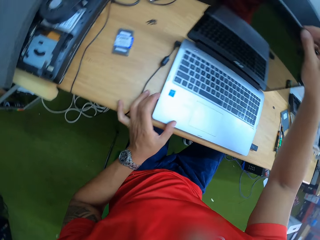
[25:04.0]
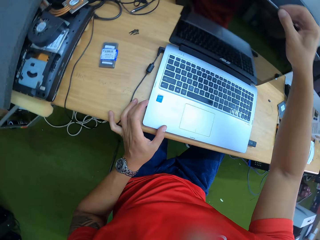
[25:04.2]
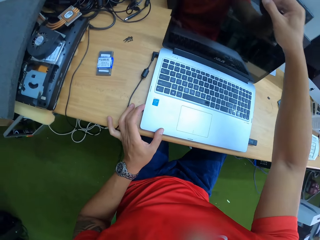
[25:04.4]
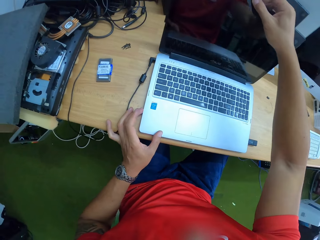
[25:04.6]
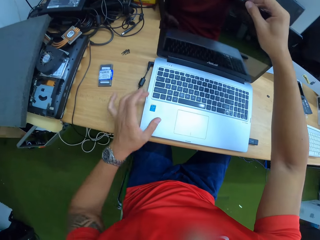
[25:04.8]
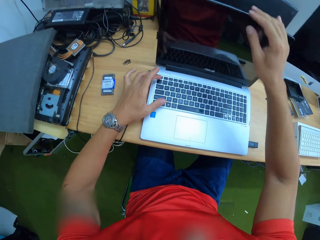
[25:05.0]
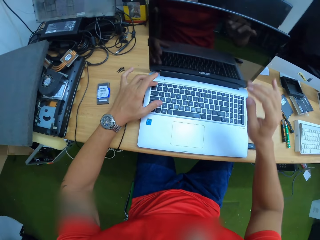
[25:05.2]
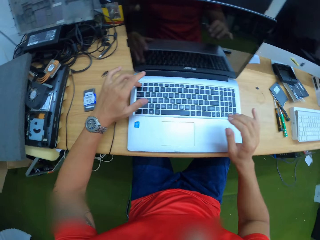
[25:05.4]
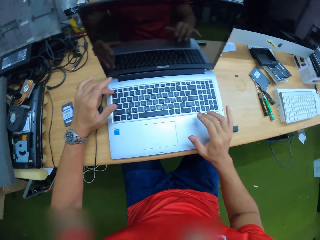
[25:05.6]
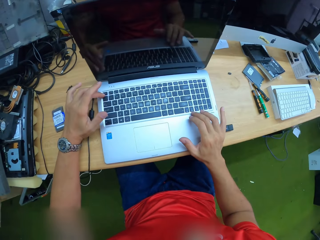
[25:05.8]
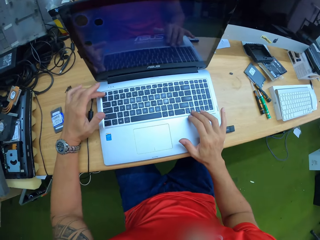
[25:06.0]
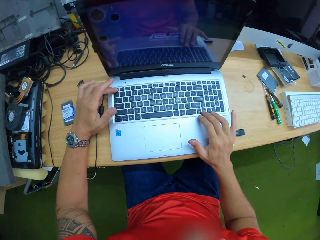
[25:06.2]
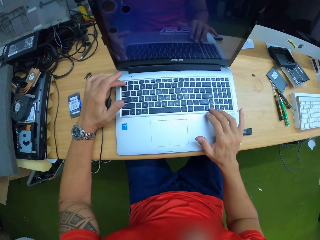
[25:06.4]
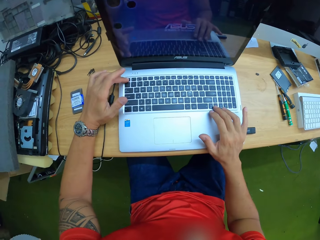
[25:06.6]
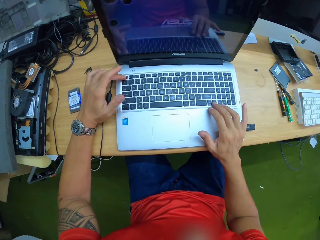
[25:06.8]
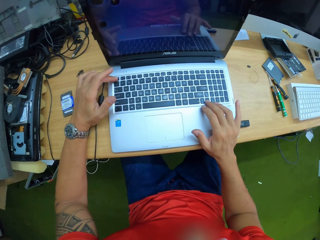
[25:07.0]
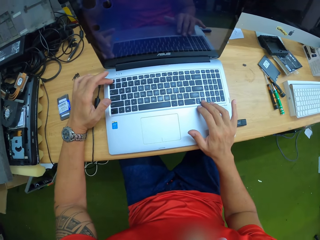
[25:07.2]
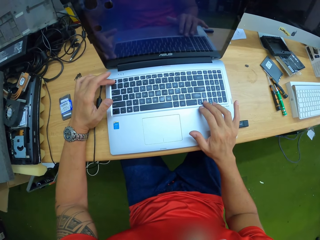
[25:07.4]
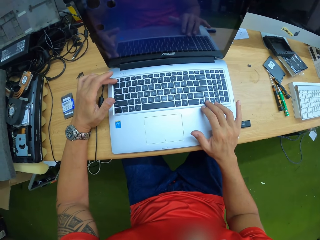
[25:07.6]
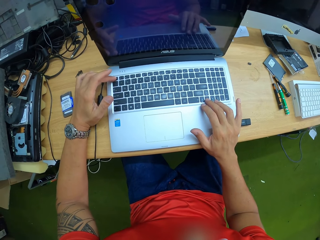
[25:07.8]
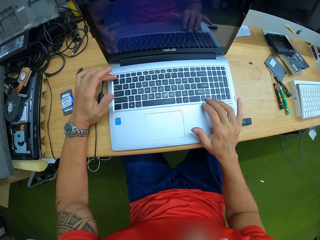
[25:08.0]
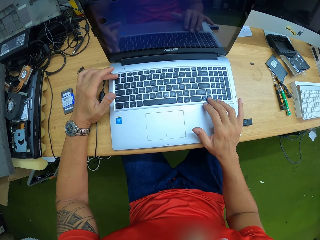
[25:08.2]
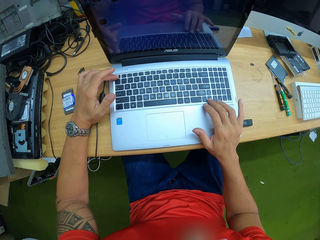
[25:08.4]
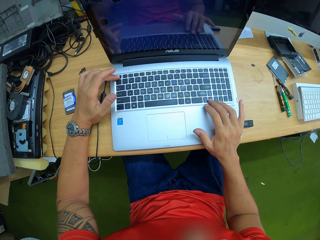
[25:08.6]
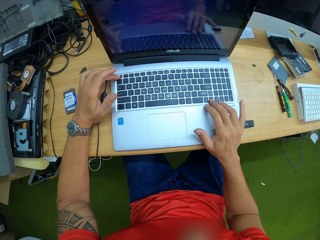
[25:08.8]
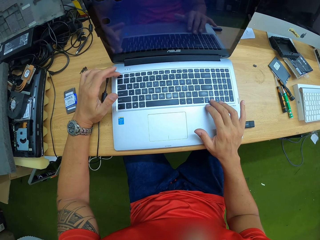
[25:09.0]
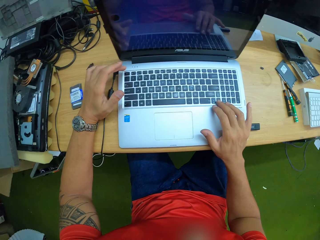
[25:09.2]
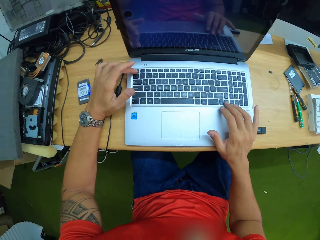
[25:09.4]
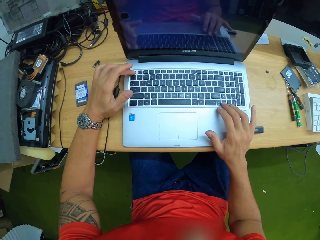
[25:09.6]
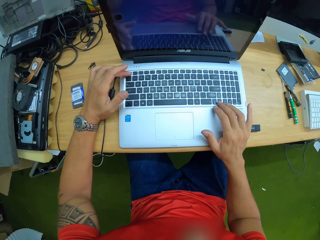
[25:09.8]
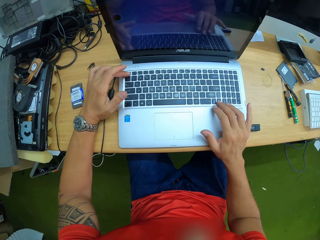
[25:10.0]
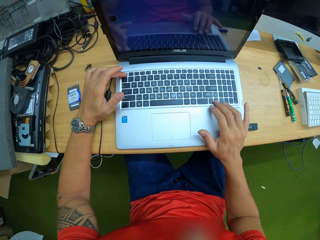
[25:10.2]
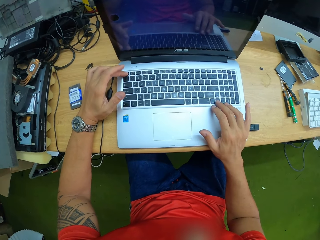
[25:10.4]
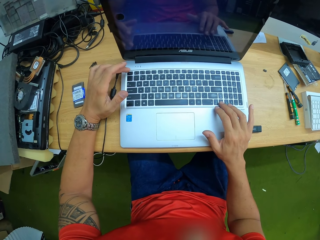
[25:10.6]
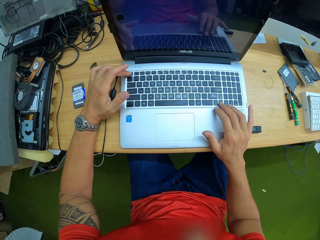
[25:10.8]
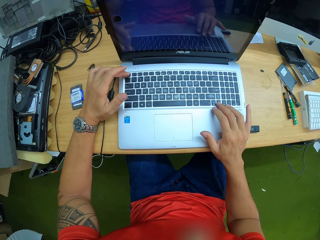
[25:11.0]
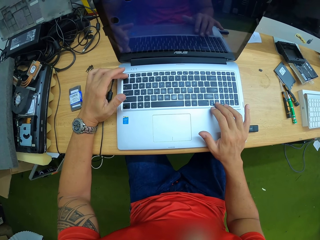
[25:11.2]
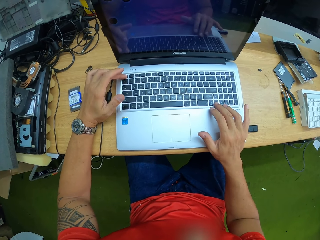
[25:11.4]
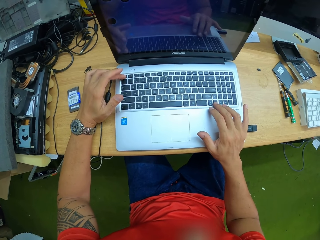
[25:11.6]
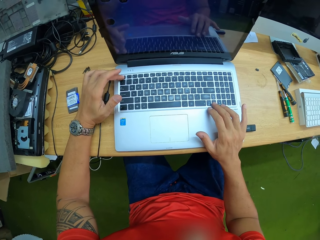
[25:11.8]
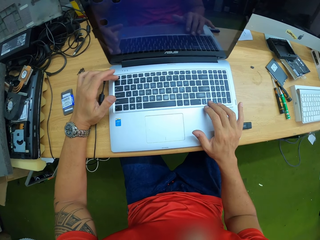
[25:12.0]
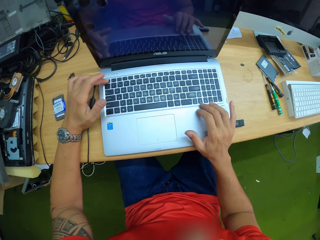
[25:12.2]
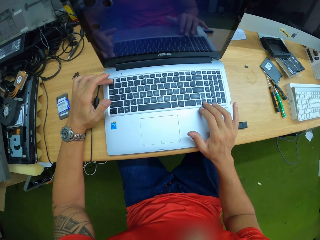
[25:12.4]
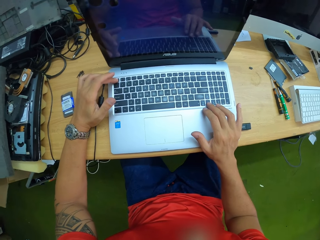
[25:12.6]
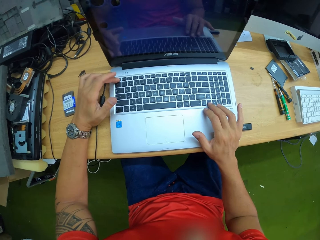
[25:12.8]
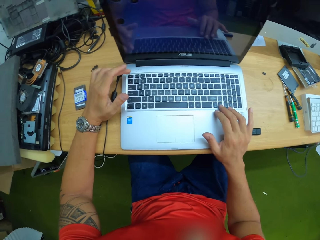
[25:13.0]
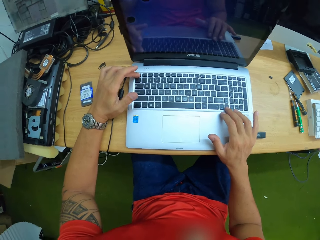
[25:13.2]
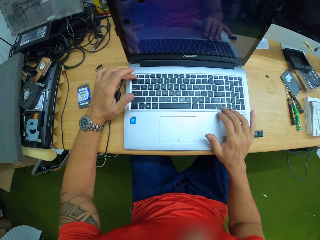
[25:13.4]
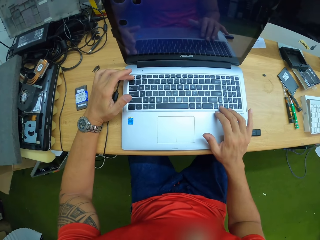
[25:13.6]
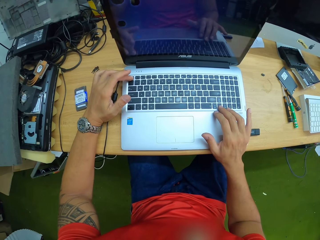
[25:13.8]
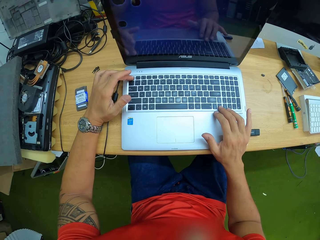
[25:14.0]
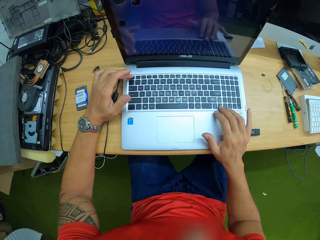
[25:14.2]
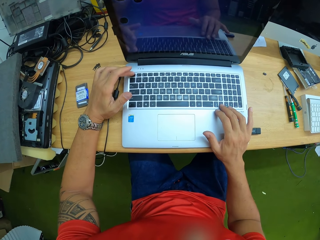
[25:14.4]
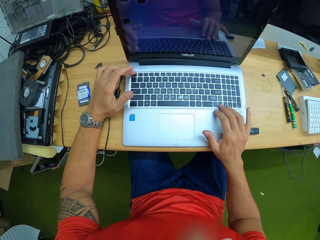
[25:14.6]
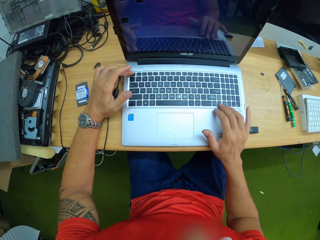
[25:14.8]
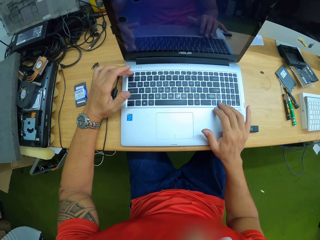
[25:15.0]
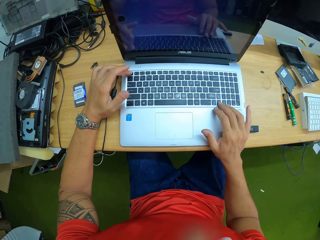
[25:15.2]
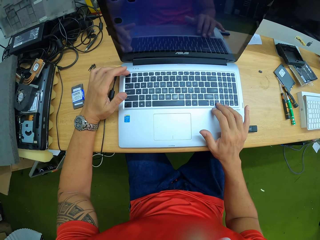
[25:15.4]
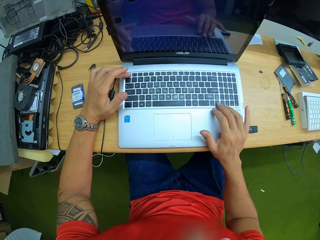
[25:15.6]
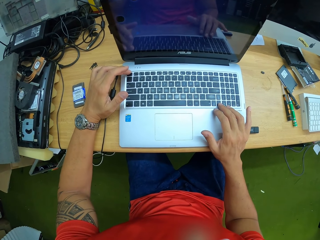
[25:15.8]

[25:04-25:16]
The camera wearer presses the keyboard on the laptop with his left hand. He presses the keyboard on the laptop with both hands.

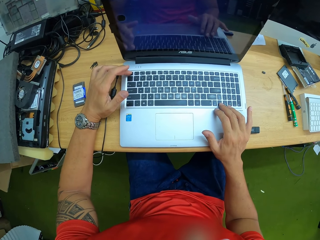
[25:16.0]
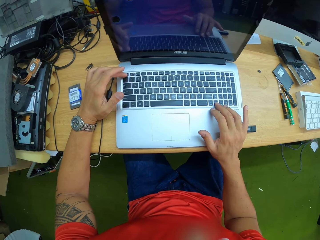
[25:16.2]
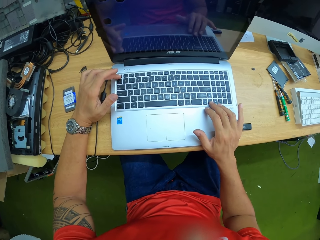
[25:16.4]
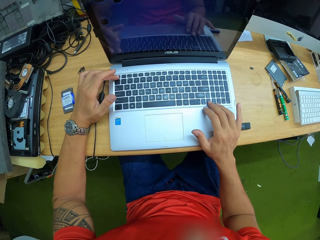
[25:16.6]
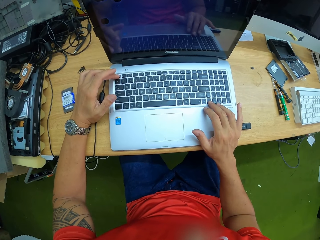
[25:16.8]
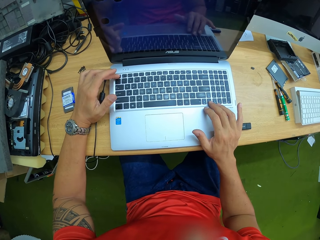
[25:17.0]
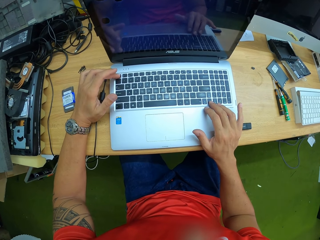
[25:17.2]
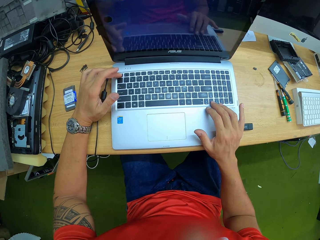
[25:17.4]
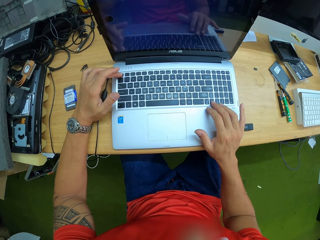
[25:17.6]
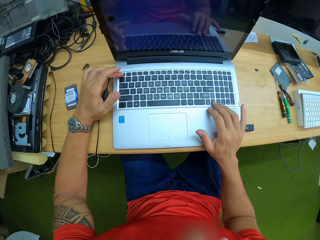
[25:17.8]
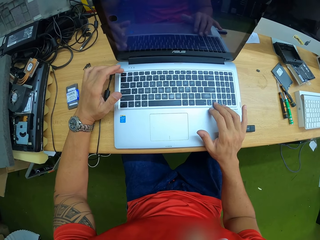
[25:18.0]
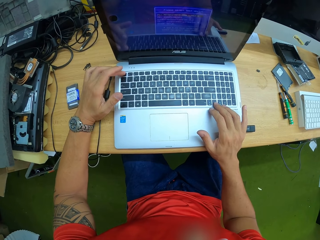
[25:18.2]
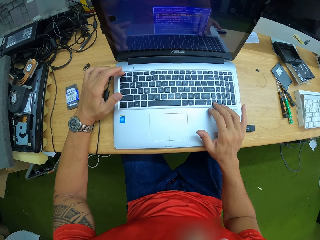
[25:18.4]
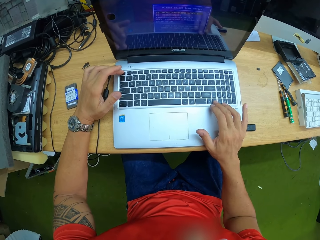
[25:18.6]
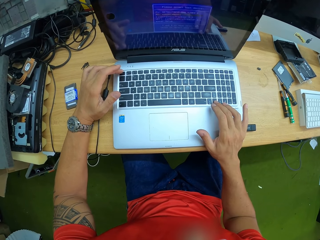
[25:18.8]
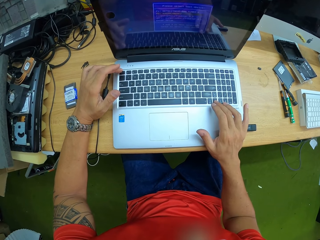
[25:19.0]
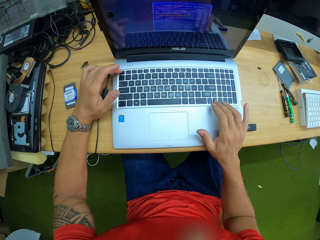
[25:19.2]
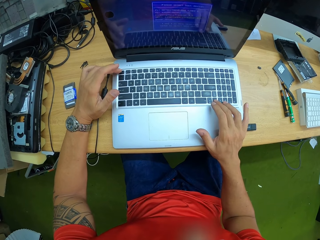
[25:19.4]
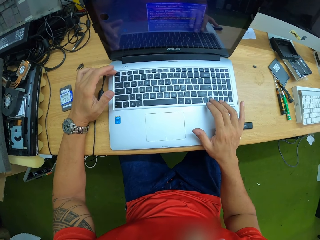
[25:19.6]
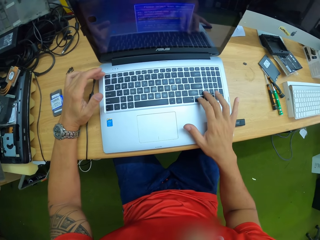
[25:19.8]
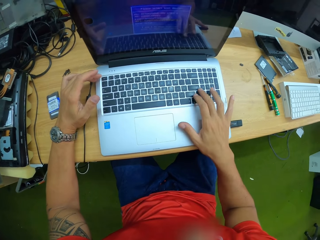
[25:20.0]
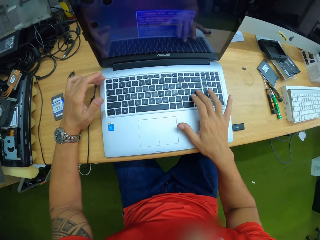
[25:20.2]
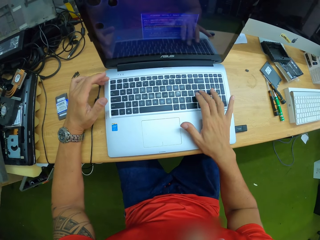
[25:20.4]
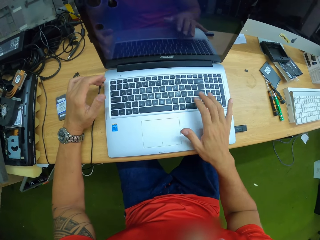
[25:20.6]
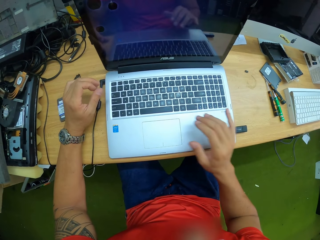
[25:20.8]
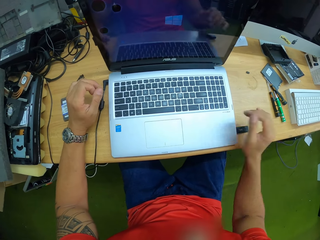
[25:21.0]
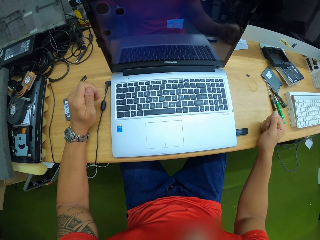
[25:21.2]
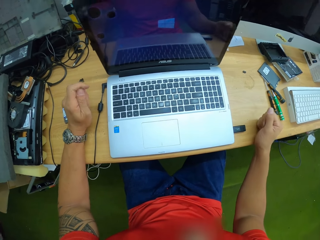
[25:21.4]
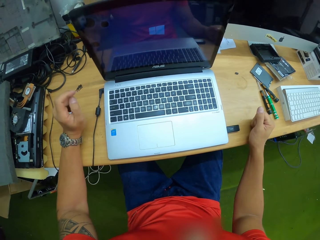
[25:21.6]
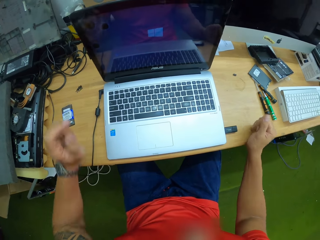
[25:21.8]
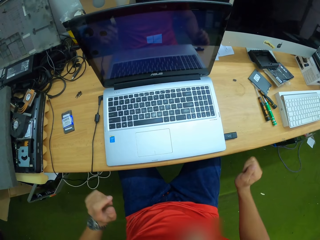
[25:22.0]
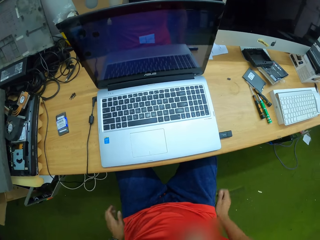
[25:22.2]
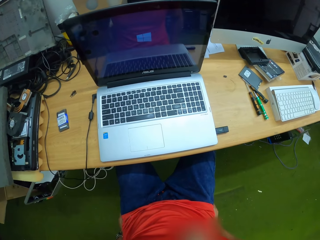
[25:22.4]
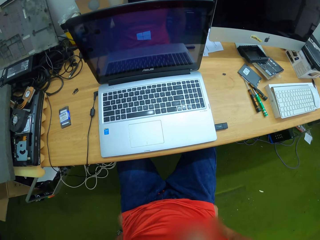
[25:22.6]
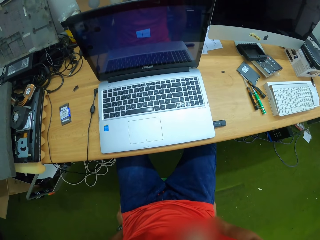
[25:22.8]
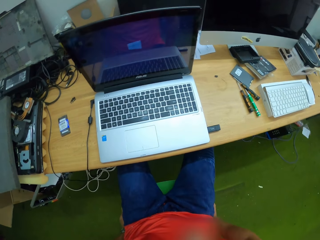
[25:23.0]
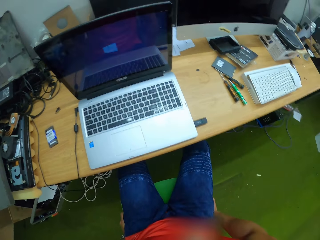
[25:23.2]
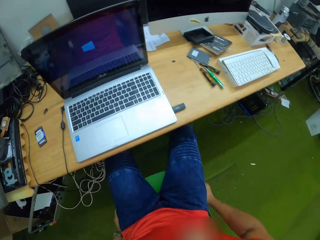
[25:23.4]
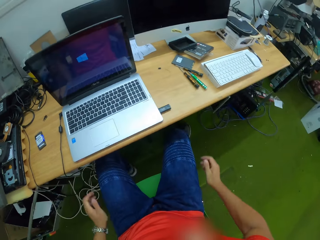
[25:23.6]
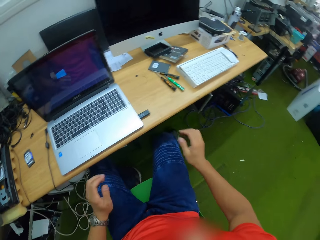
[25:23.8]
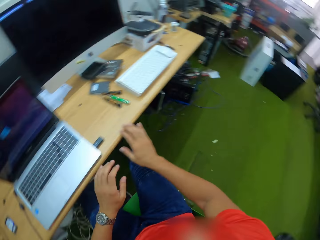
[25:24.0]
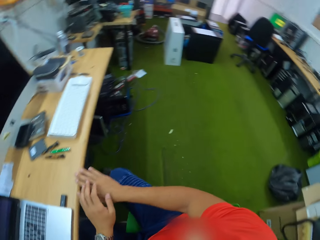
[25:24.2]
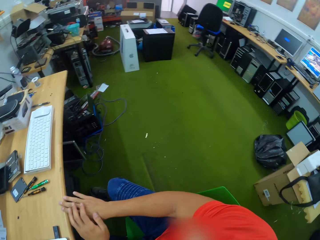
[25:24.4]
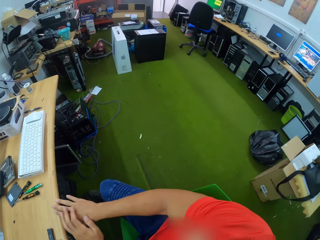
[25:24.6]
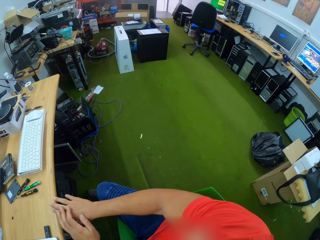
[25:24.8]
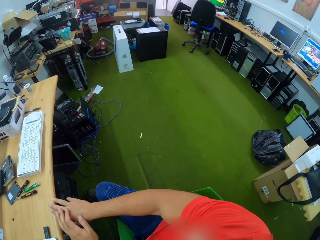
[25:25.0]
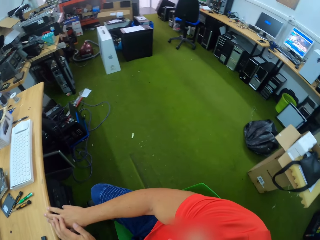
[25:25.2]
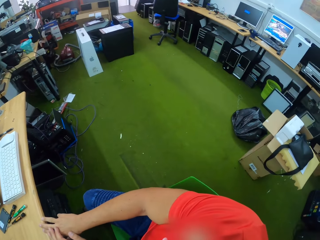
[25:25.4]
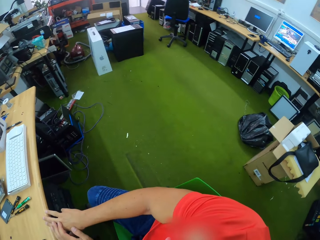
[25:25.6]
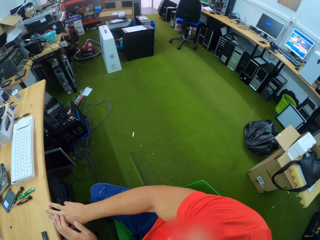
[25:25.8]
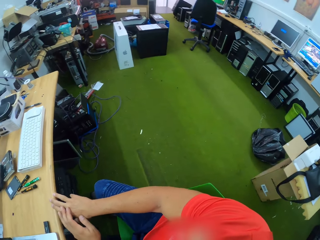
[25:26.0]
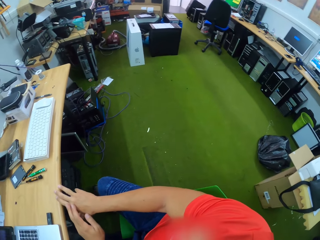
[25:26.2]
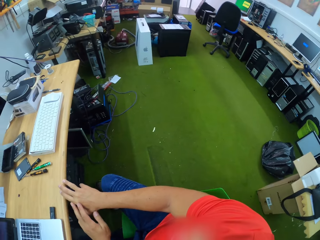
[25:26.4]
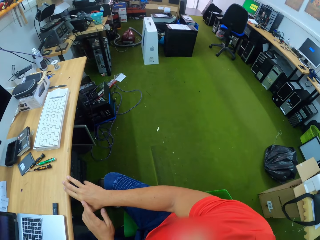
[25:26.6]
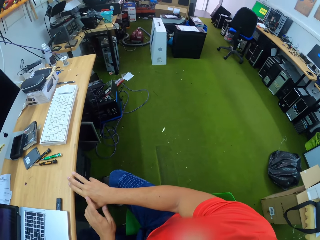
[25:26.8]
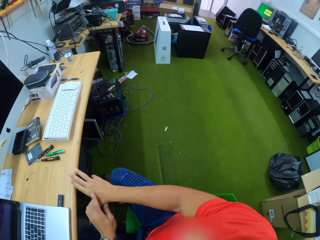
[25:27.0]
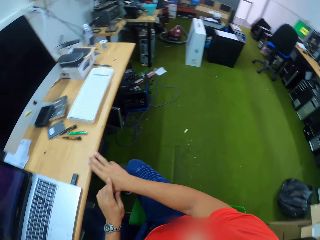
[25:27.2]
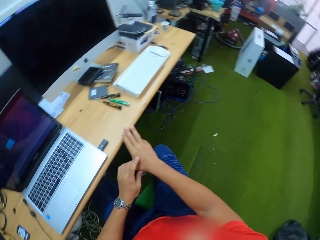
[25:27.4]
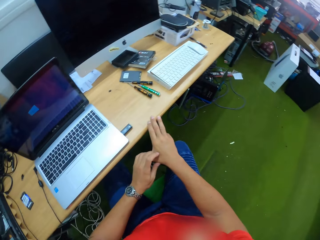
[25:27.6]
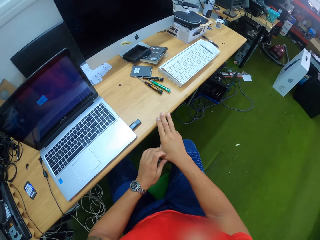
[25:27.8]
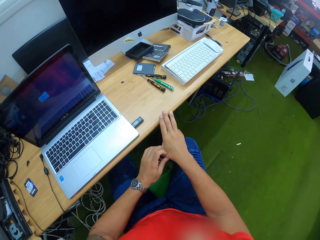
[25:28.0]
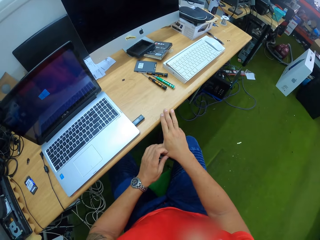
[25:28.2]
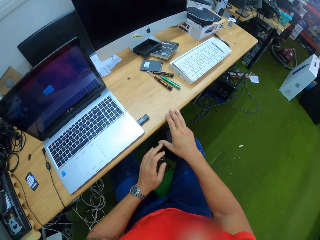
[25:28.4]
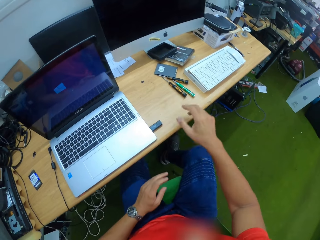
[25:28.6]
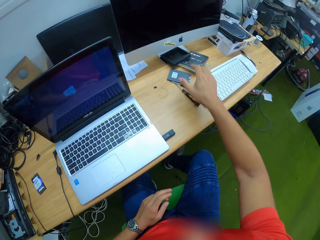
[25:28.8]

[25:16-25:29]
The camera wearer puts his hands on the table. He removes his hands from the table. He moves on the chair. He looks around the room and scratches his hand. He places both hands on the table.
